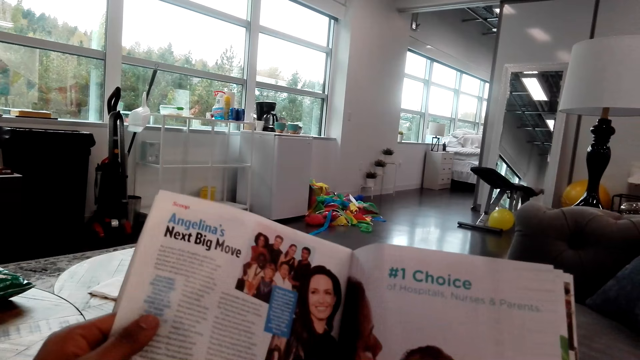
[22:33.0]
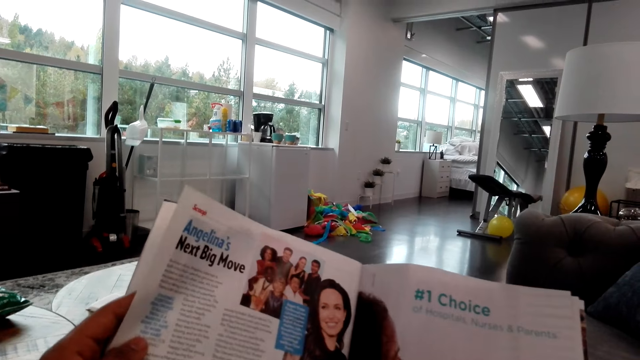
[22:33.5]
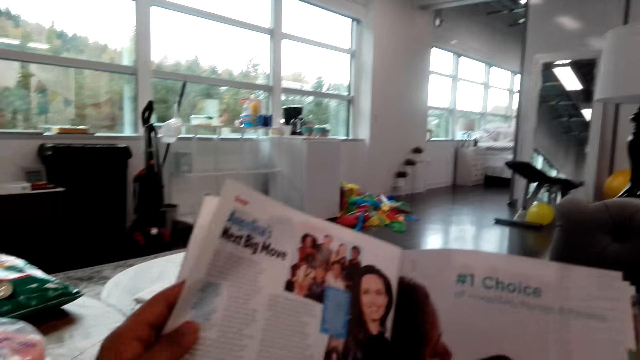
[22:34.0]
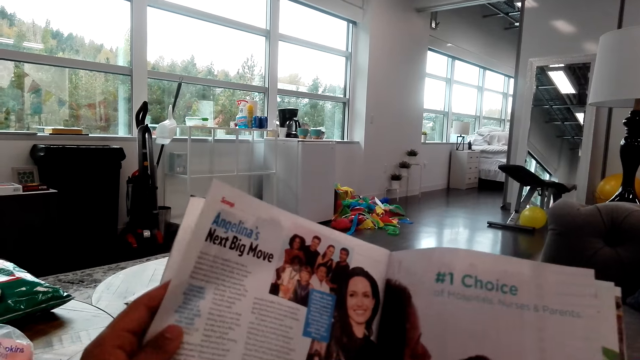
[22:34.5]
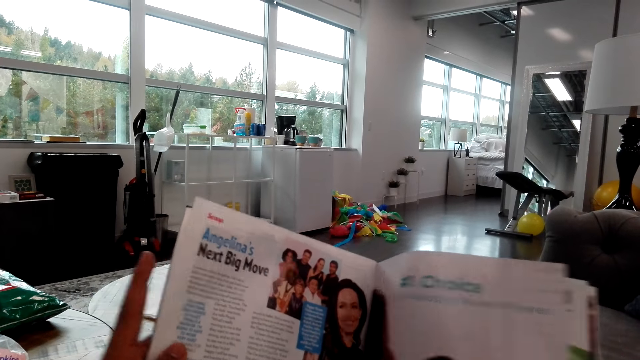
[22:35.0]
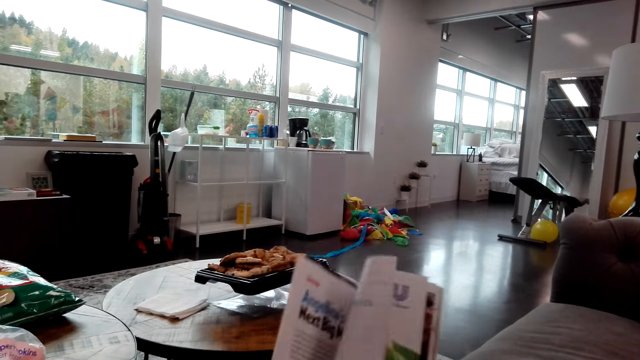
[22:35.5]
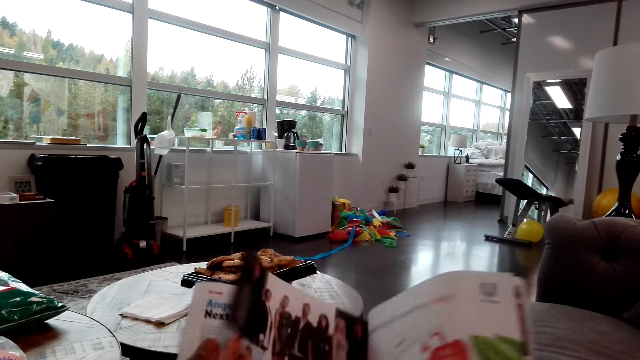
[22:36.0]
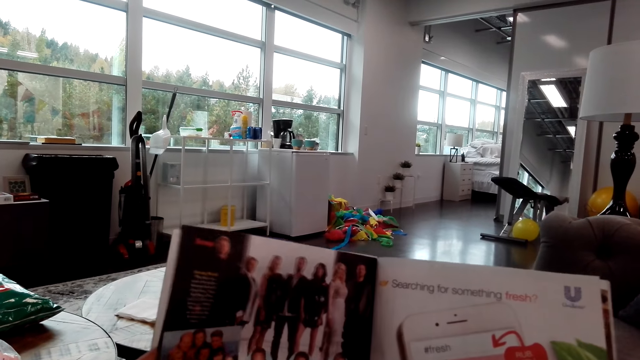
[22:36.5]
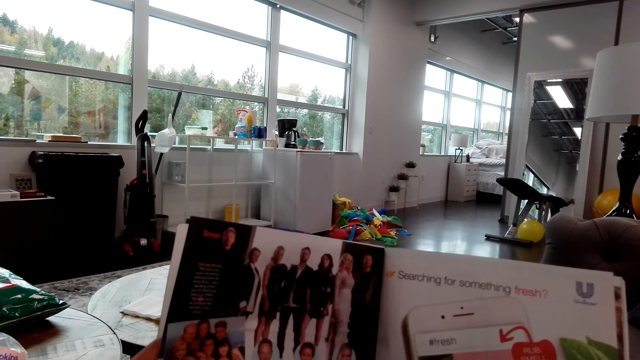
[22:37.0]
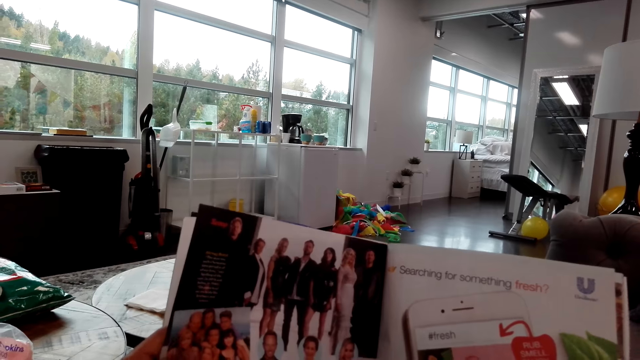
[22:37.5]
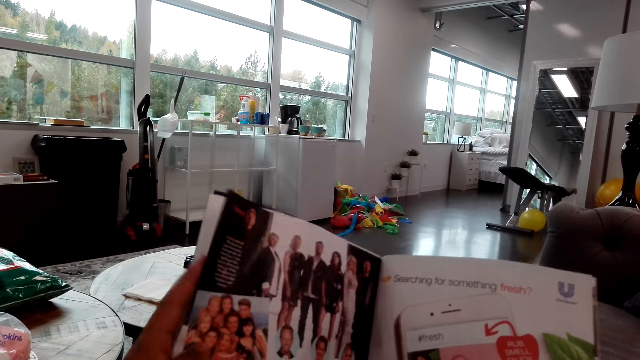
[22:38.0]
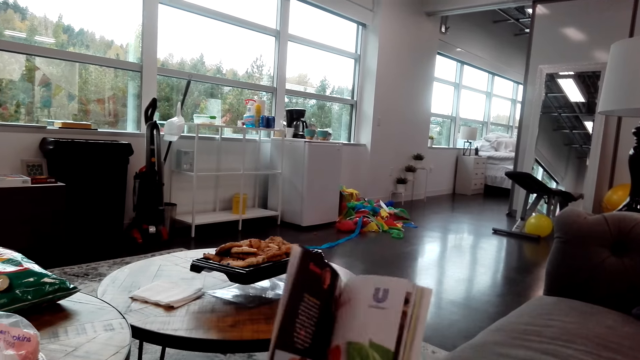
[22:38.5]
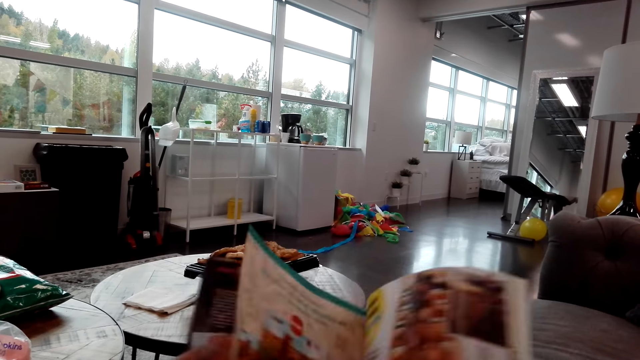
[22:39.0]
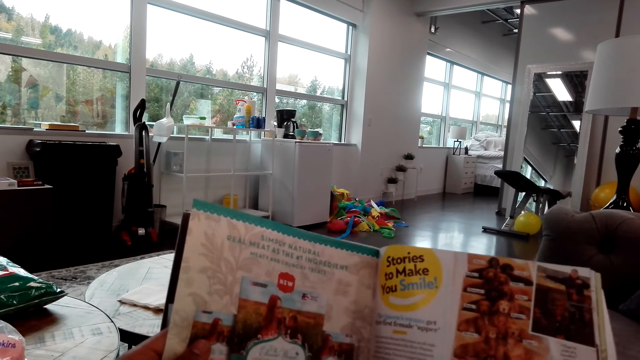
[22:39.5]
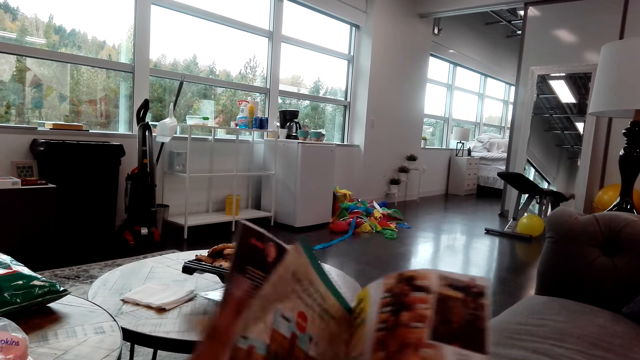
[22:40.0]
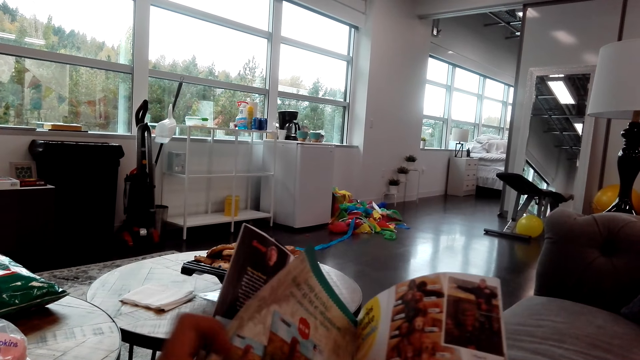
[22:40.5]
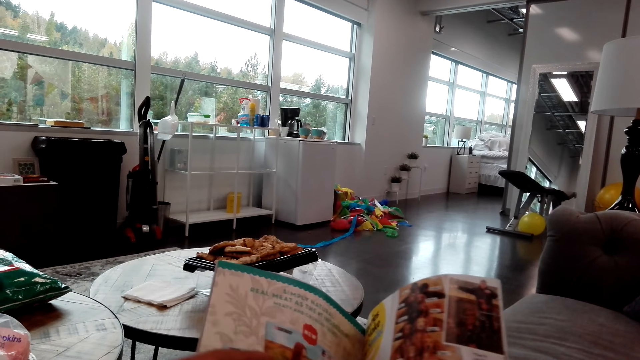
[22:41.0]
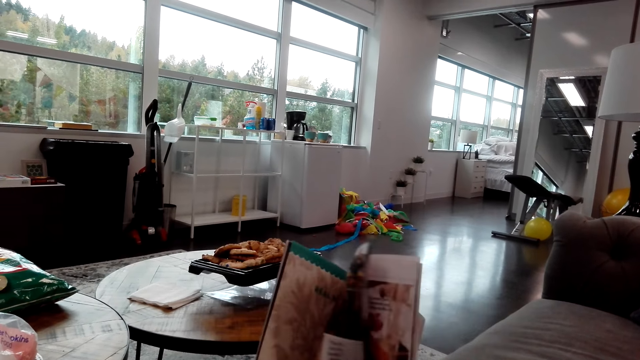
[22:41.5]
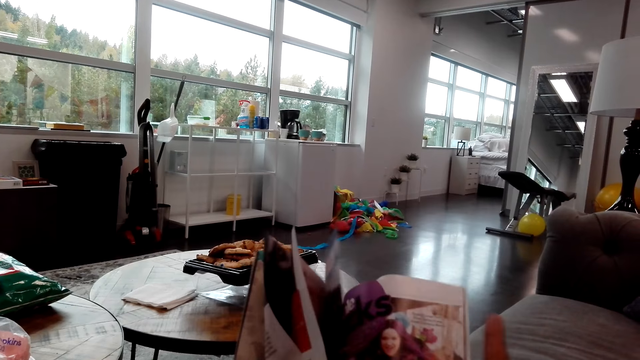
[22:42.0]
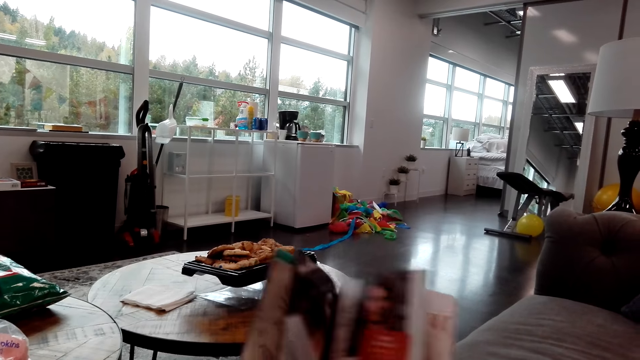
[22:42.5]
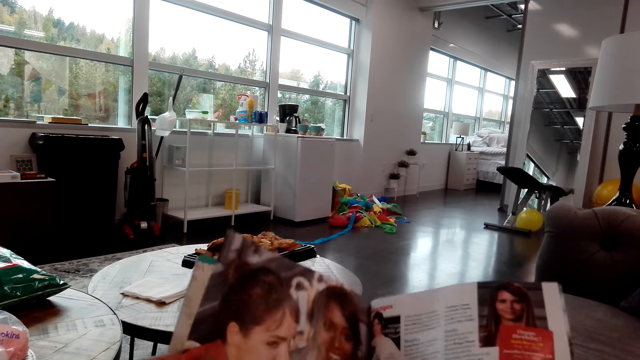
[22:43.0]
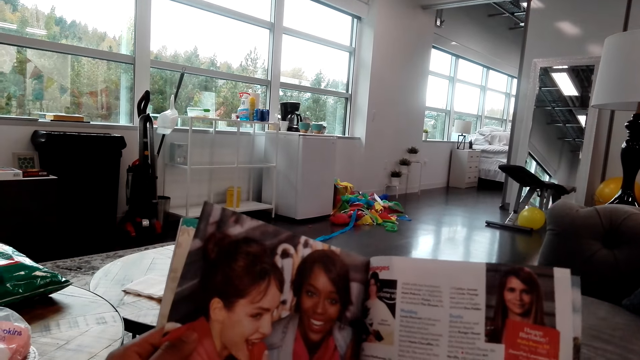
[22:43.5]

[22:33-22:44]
The camera wearer reads the magazine. They flip a page on the magazine. They read the magazine. They flip a page on the magazine. They read the magazine. They flip a page on the magazine.

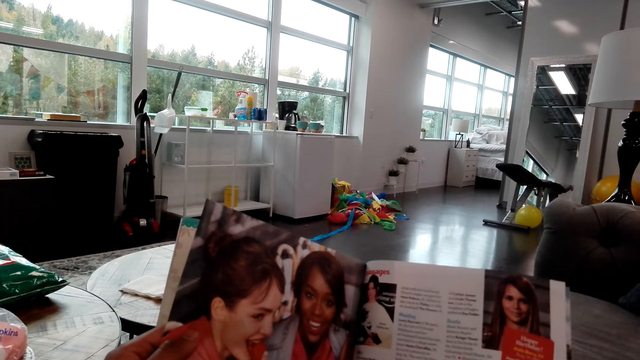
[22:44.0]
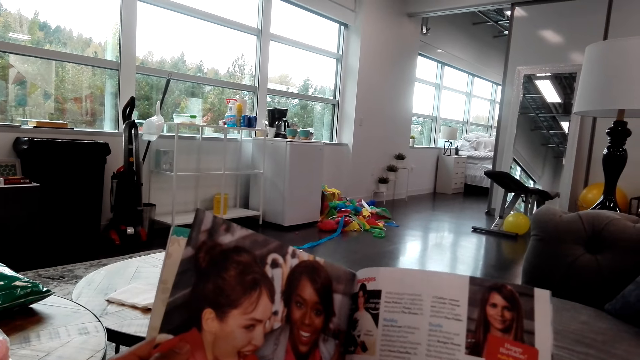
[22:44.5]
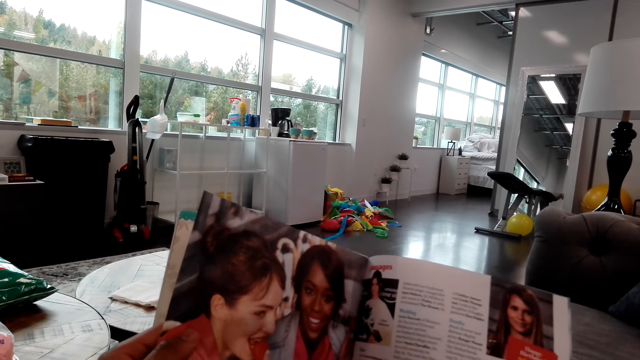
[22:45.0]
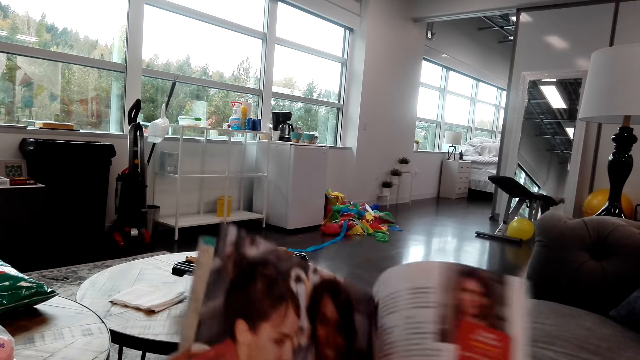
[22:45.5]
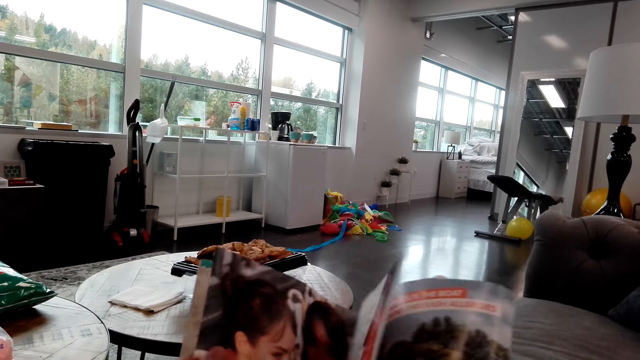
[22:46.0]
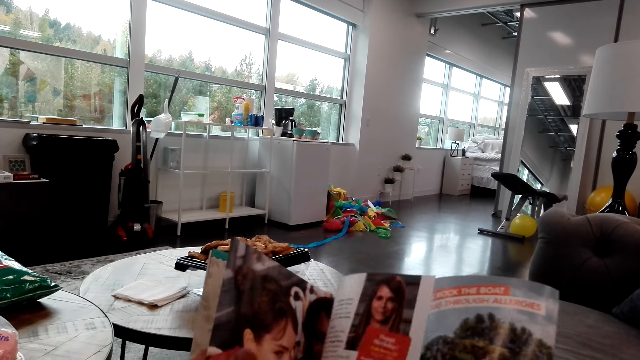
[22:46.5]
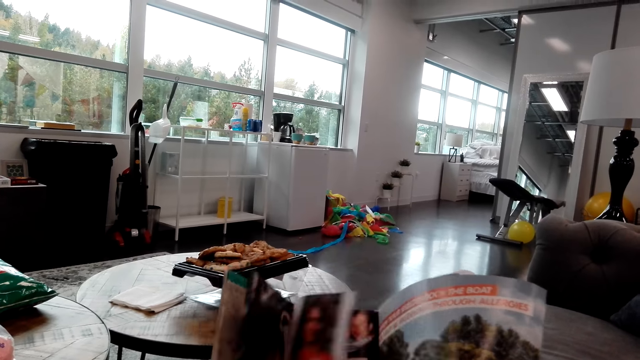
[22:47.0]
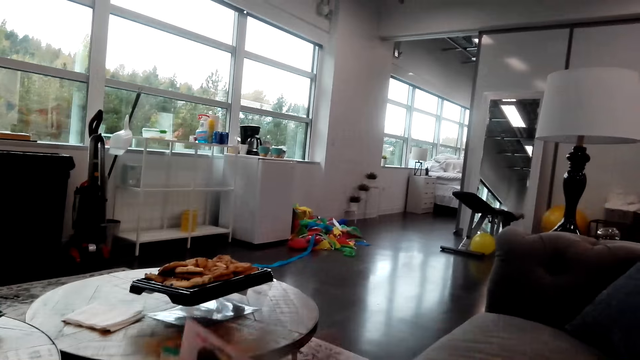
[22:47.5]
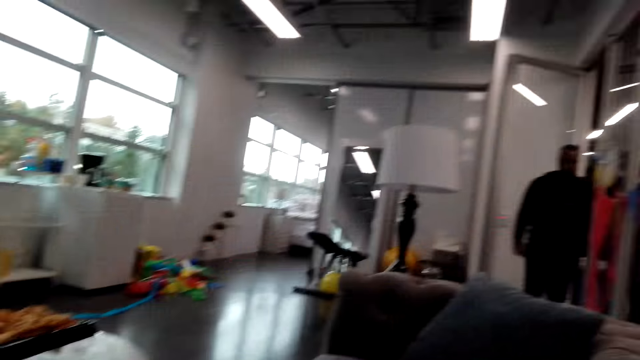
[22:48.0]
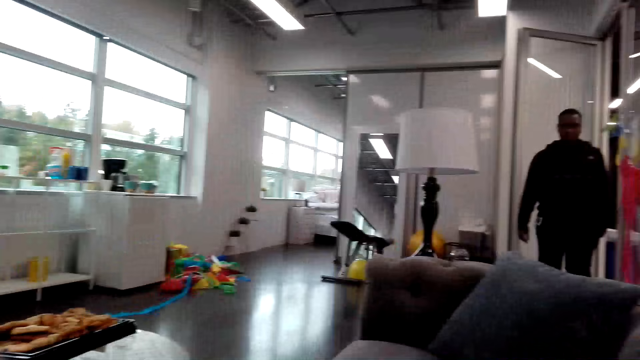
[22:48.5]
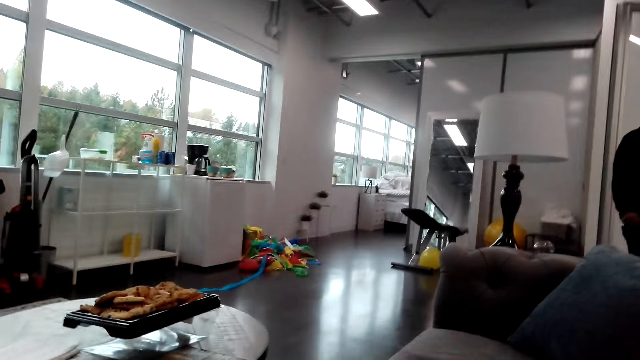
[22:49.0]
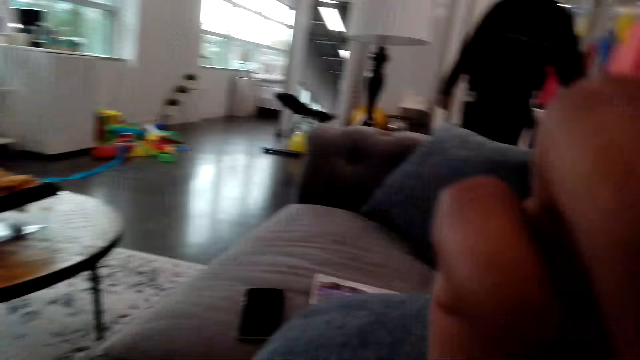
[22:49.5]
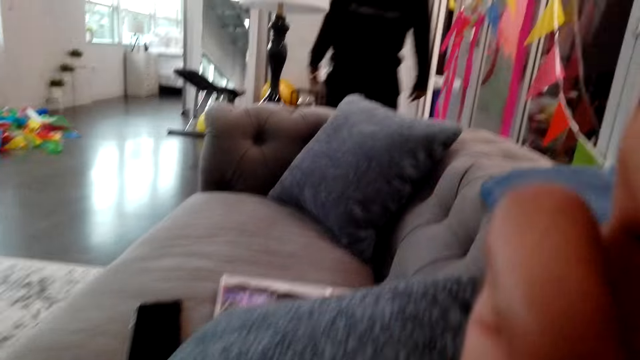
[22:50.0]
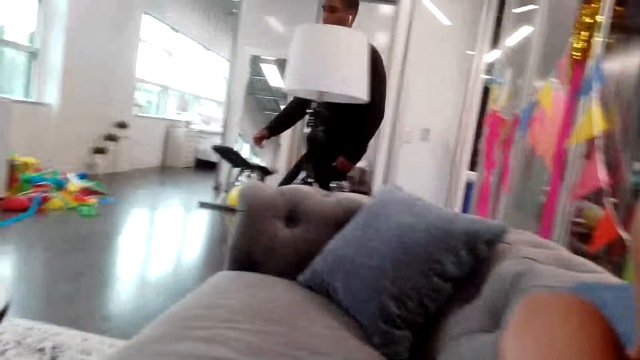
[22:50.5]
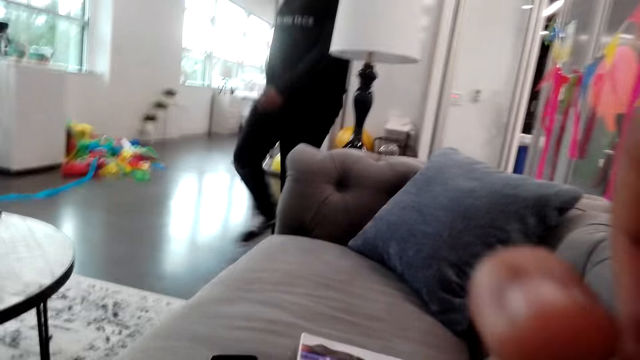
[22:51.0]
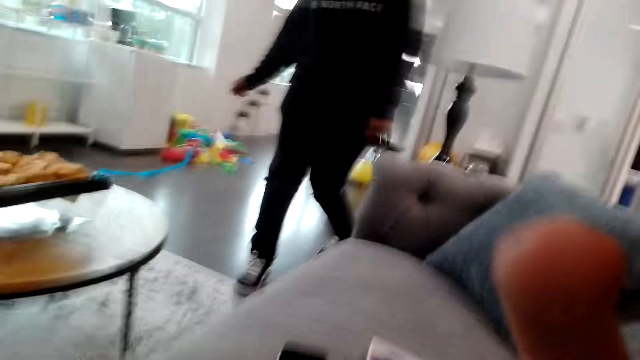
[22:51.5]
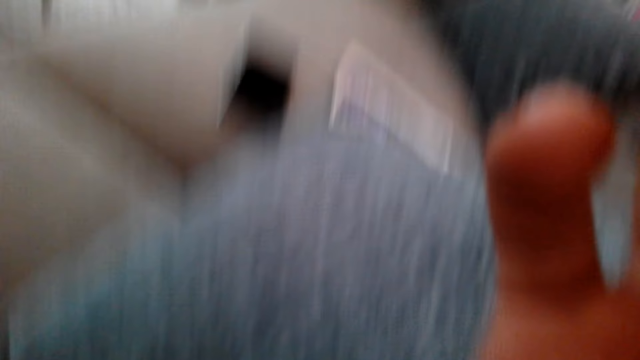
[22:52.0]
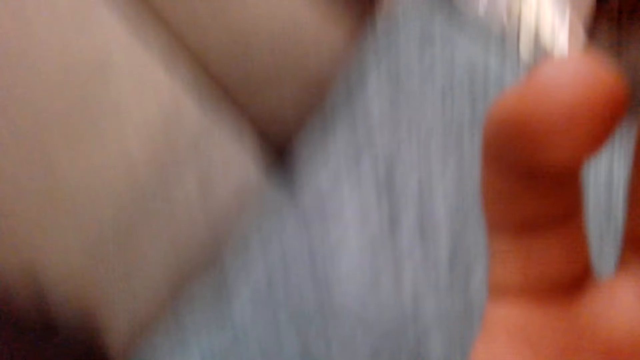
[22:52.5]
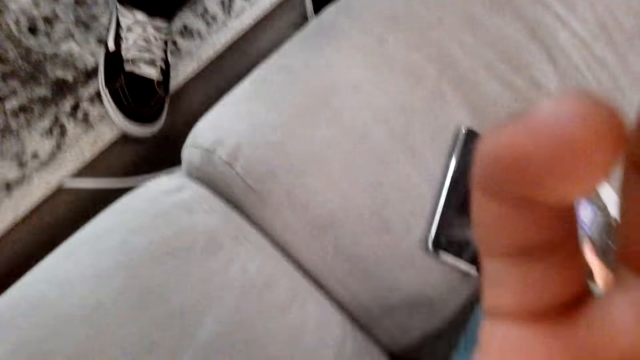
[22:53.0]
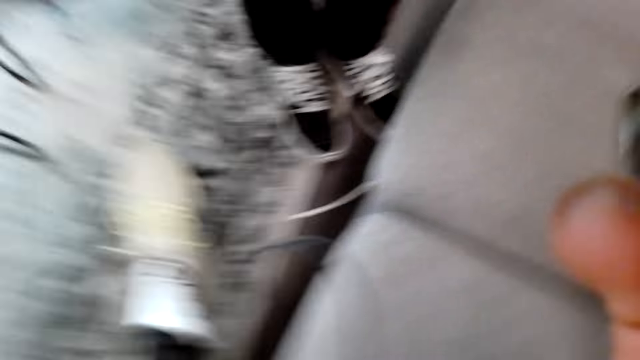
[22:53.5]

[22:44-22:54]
The camera wearer reads the magazine. They flip a page on the magazine. A man speaks to the camera wearer. The camera wearer closes the magazine. They look at the man. They place the magazine on the couch. The man converses with the camera wearer. The camera wearer holds the camera. They adjust the camera. The man speaks to the camera wearer. The camera wearer removes the camera and speaks to the man.
